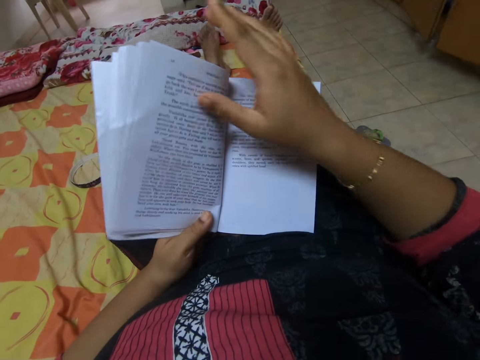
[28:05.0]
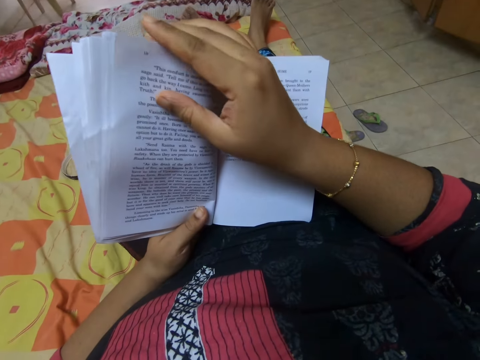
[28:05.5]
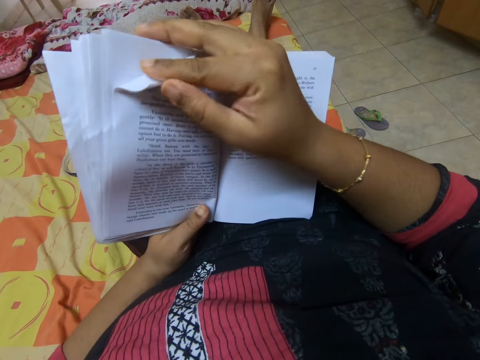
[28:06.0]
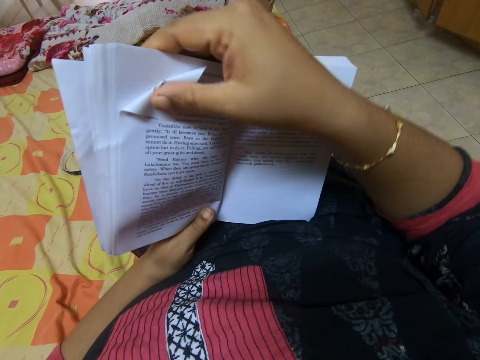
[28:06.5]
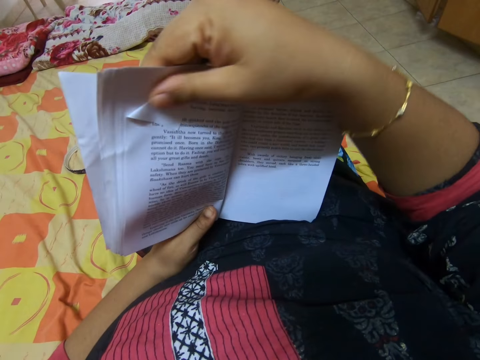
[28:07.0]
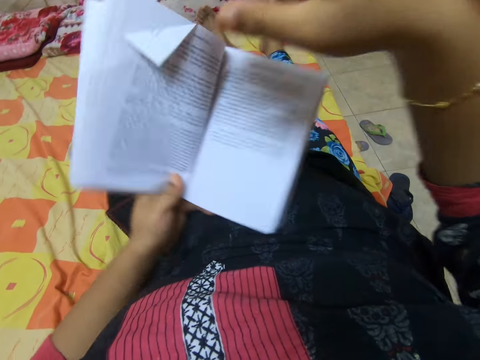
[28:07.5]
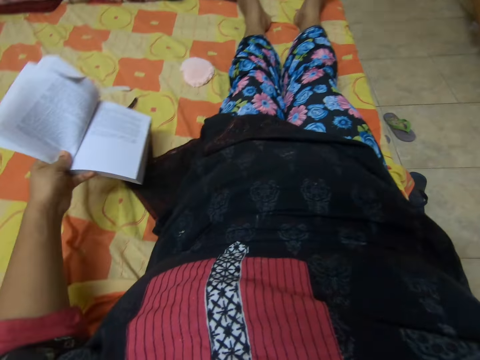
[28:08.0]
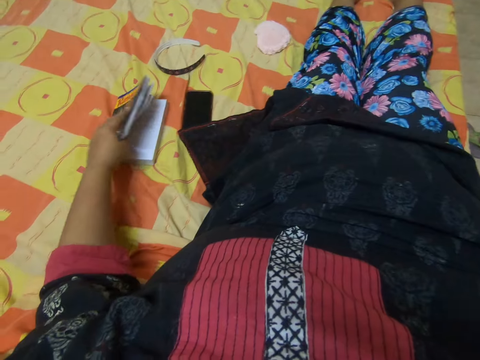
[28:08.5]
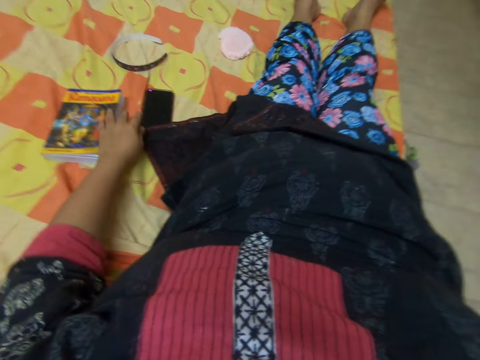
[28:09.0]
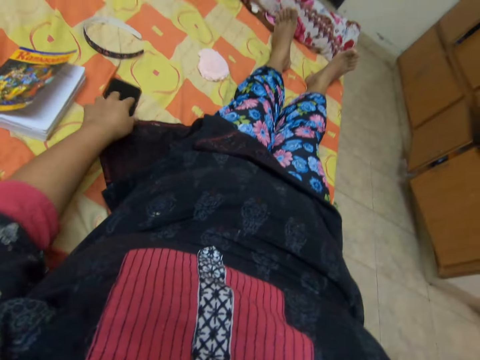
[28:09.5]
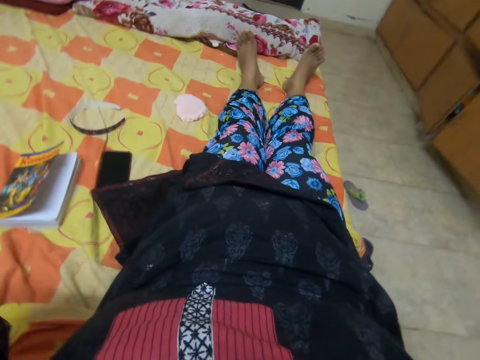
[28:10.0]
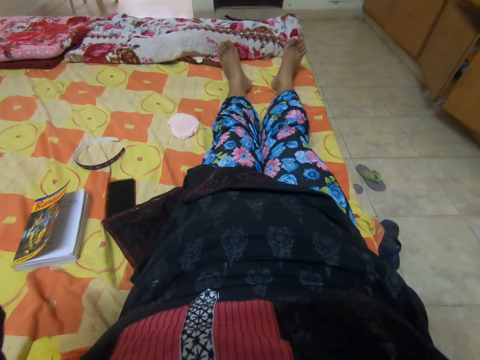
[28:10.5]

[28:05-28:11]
The camera wearer folds a page of a book. They put the book on the bed. They touch a phone. They lift up the left hand.
